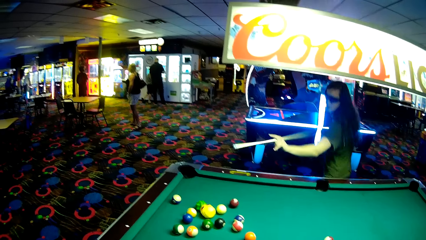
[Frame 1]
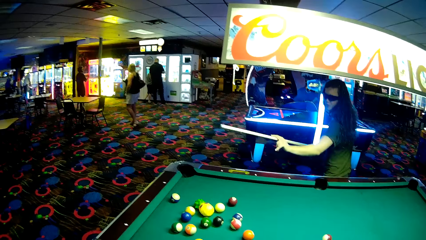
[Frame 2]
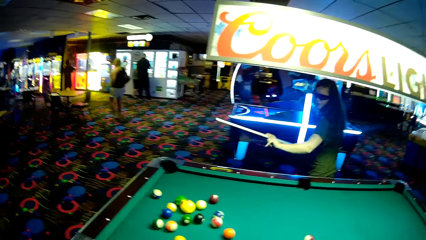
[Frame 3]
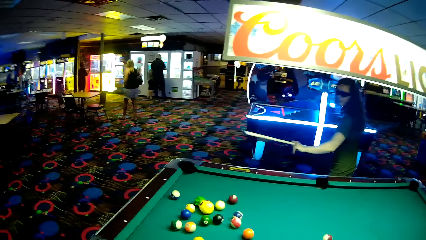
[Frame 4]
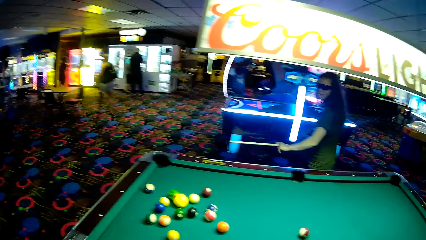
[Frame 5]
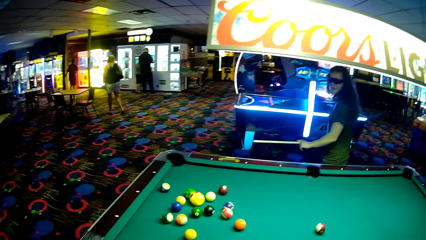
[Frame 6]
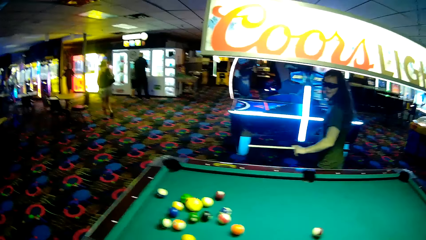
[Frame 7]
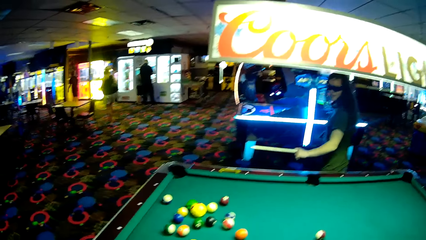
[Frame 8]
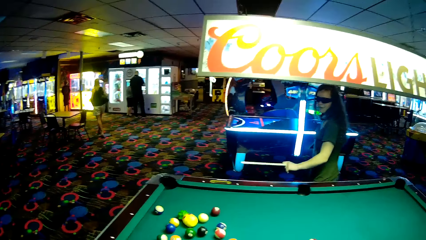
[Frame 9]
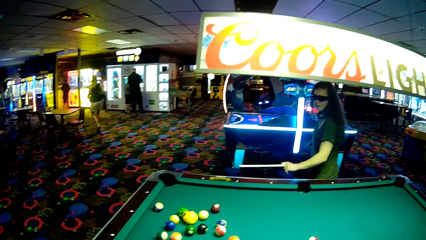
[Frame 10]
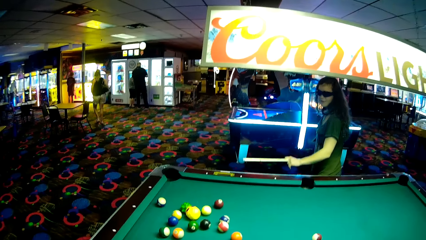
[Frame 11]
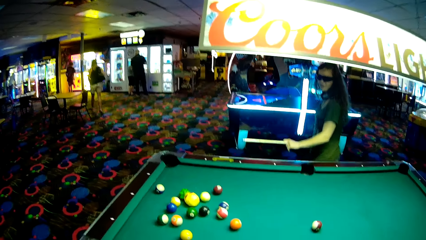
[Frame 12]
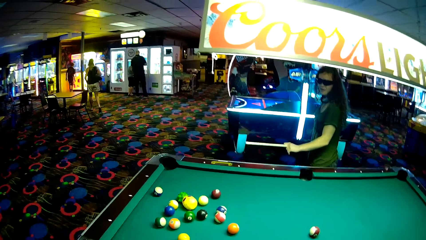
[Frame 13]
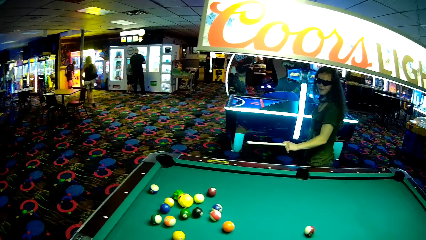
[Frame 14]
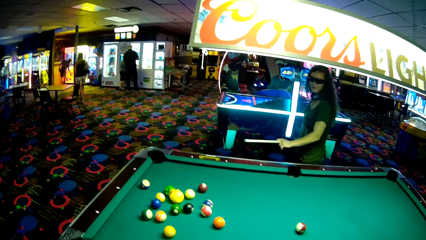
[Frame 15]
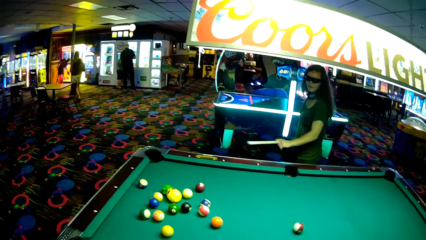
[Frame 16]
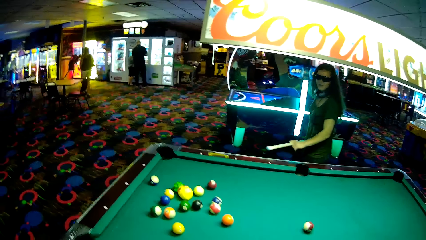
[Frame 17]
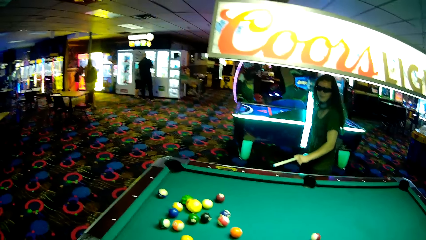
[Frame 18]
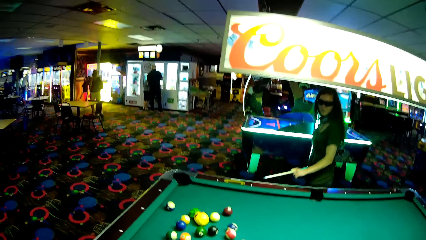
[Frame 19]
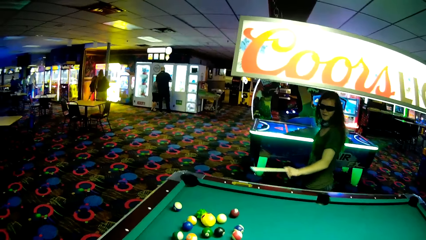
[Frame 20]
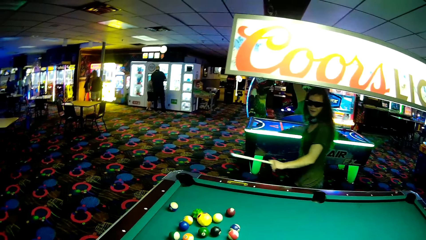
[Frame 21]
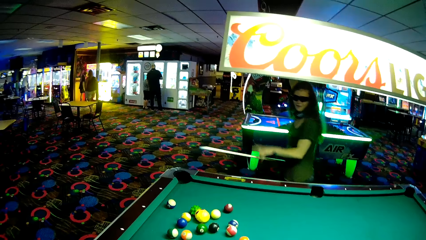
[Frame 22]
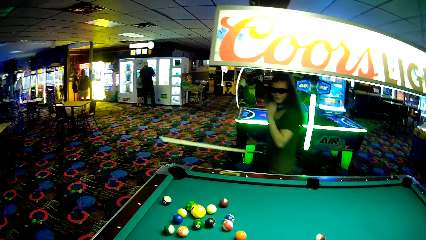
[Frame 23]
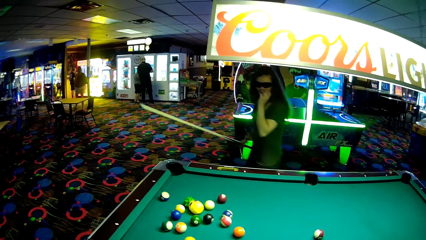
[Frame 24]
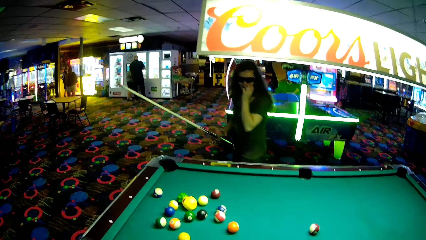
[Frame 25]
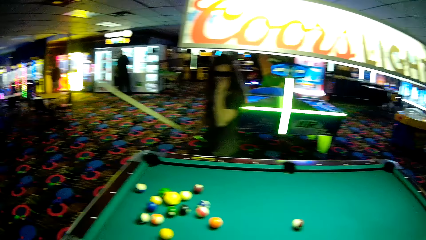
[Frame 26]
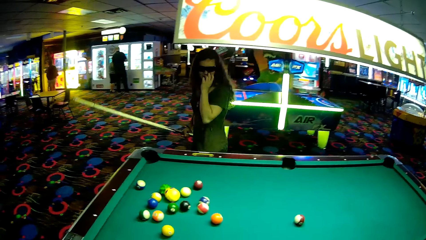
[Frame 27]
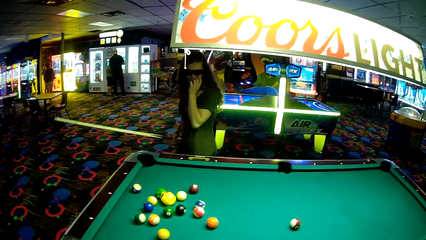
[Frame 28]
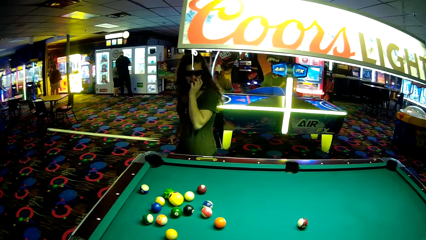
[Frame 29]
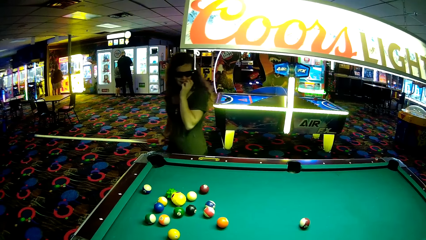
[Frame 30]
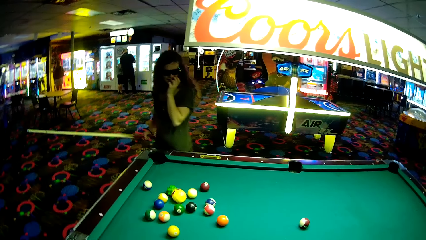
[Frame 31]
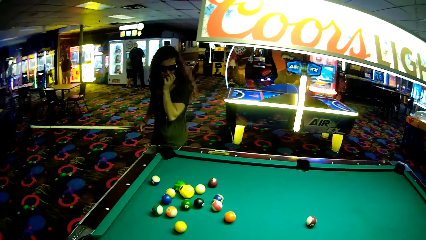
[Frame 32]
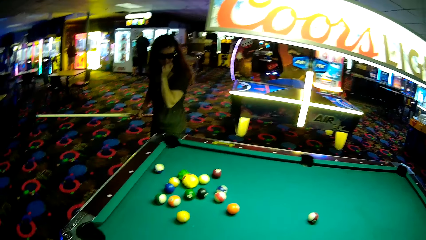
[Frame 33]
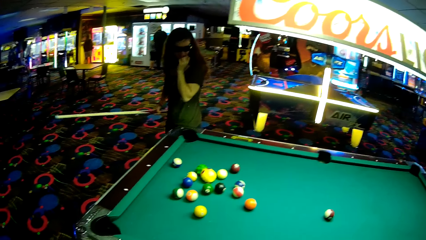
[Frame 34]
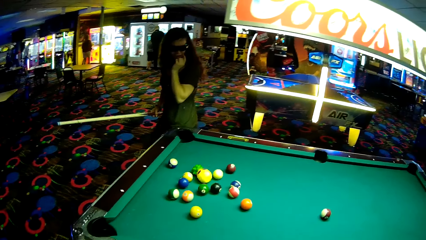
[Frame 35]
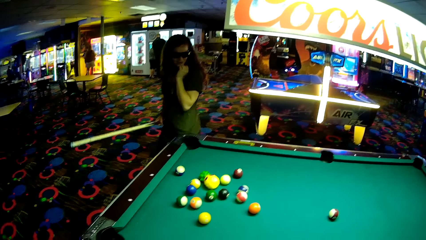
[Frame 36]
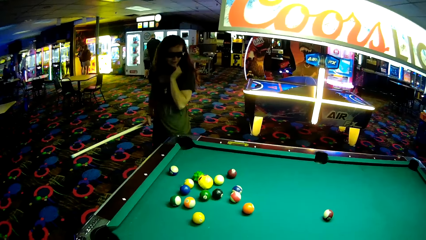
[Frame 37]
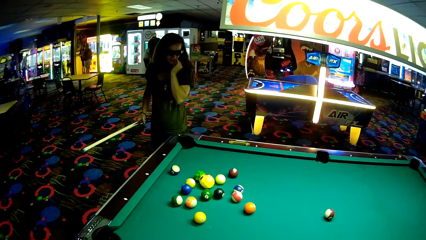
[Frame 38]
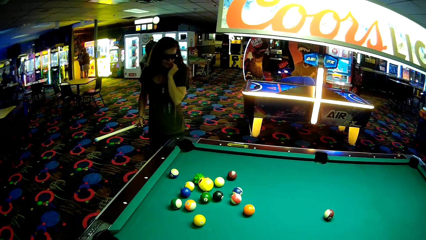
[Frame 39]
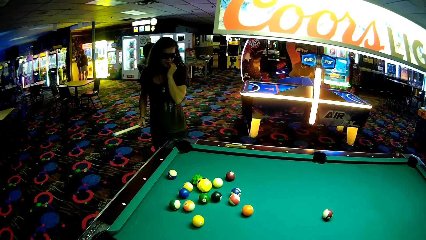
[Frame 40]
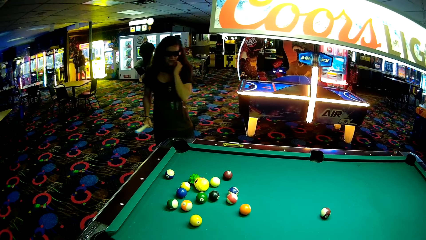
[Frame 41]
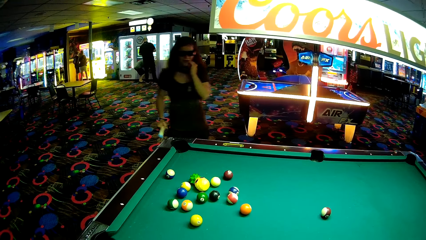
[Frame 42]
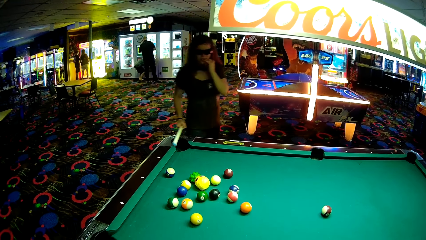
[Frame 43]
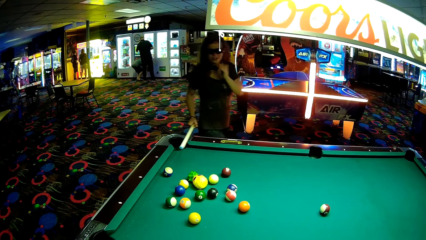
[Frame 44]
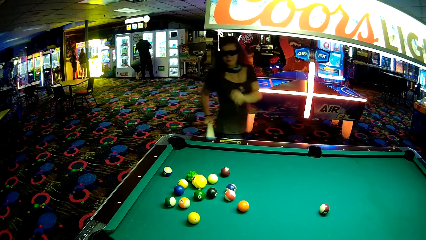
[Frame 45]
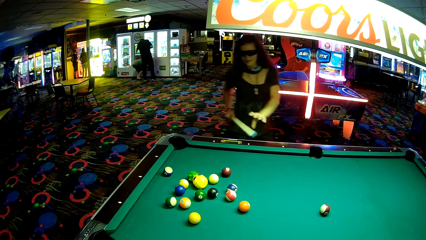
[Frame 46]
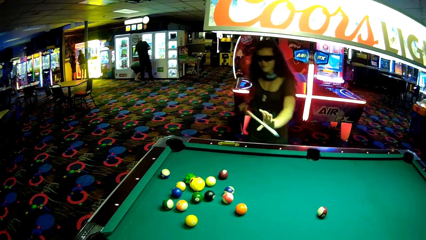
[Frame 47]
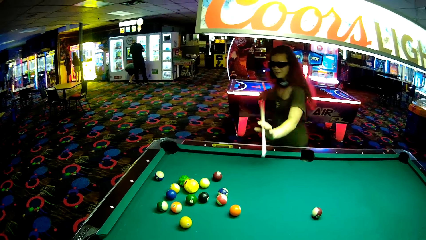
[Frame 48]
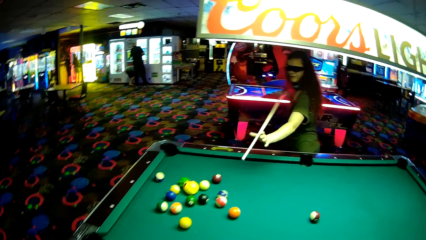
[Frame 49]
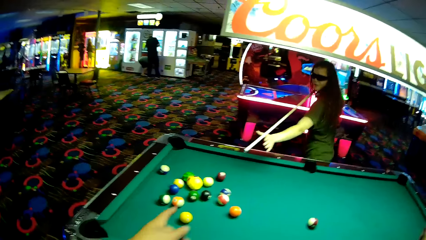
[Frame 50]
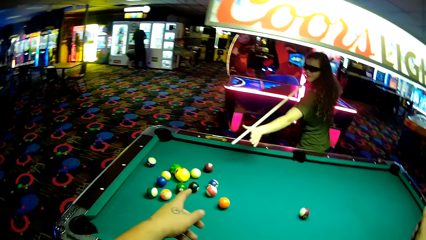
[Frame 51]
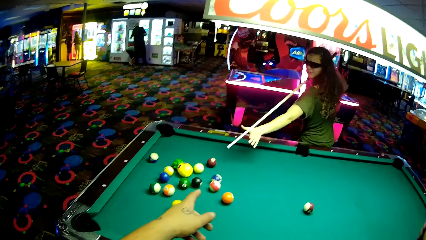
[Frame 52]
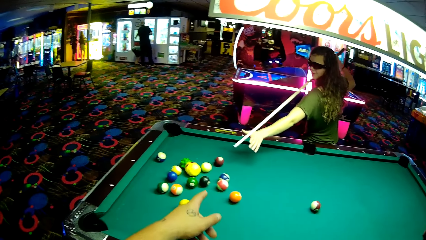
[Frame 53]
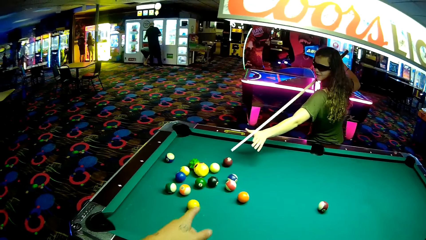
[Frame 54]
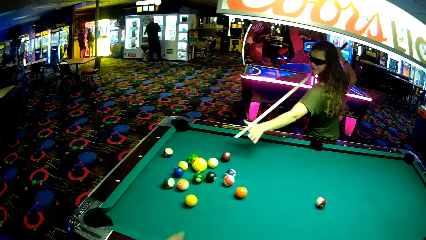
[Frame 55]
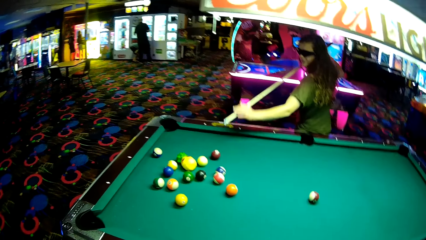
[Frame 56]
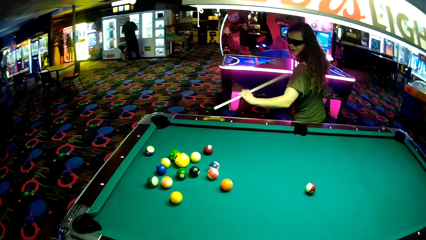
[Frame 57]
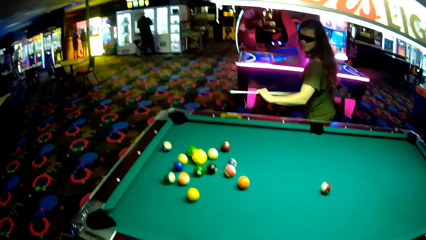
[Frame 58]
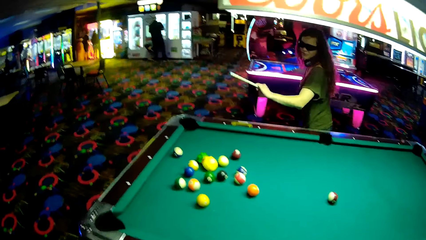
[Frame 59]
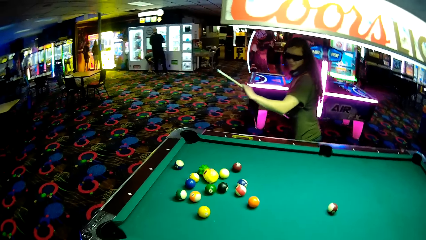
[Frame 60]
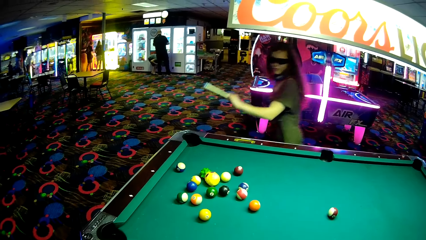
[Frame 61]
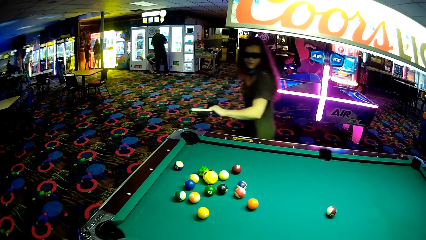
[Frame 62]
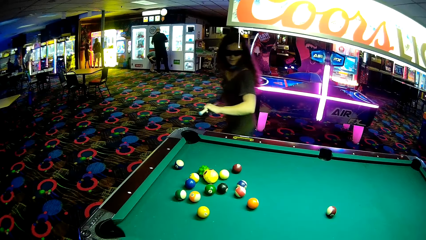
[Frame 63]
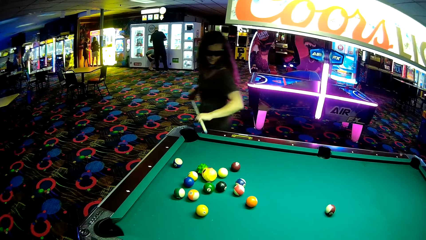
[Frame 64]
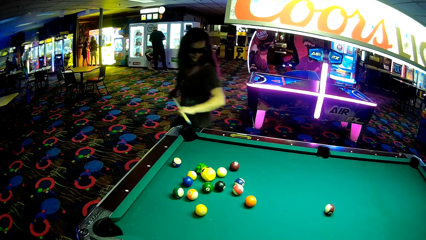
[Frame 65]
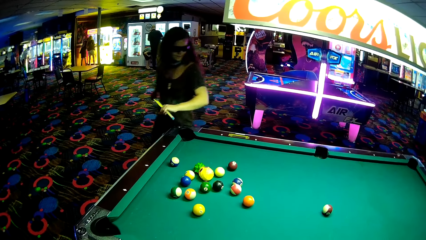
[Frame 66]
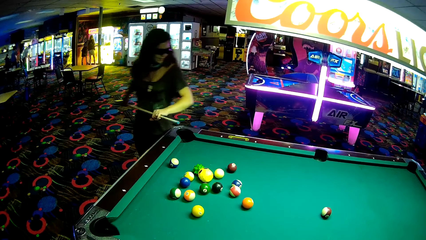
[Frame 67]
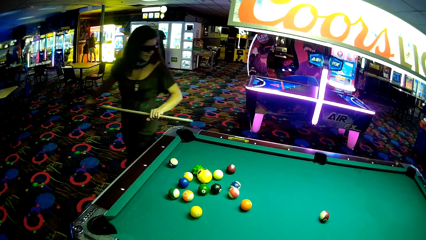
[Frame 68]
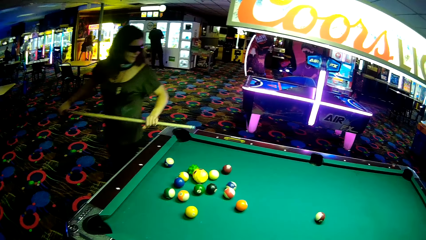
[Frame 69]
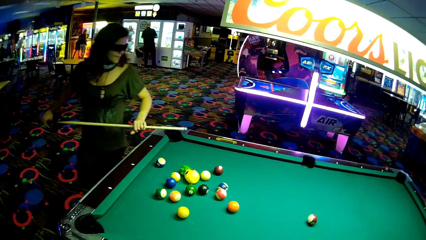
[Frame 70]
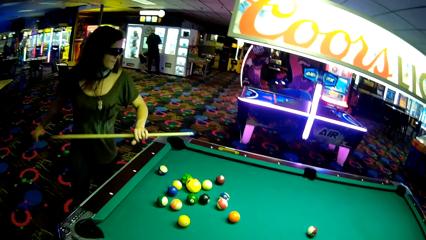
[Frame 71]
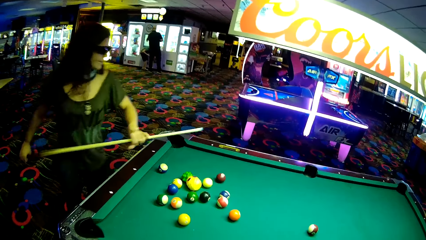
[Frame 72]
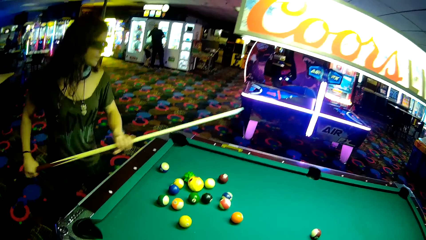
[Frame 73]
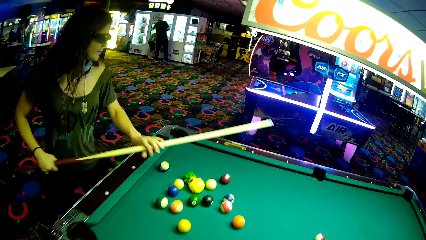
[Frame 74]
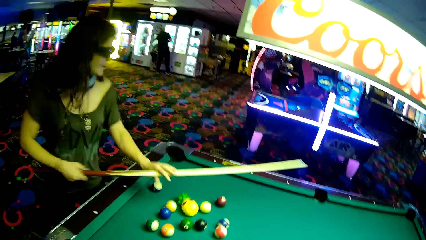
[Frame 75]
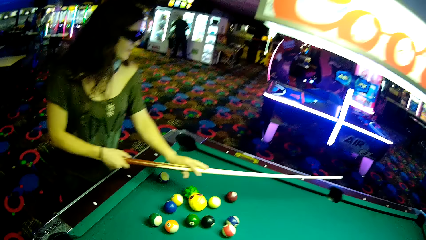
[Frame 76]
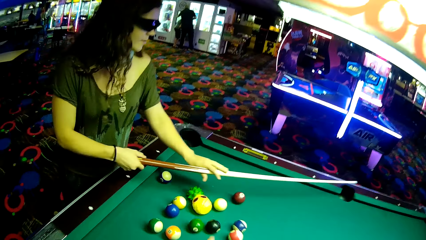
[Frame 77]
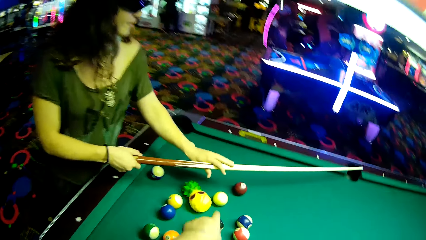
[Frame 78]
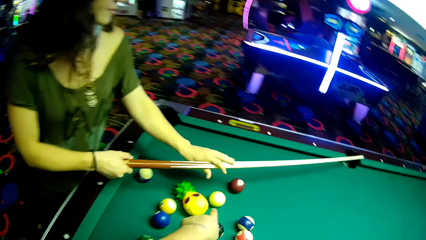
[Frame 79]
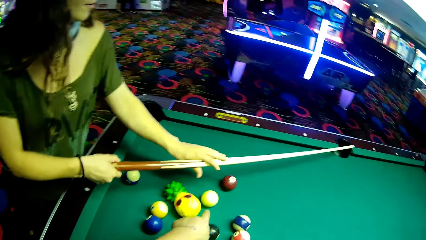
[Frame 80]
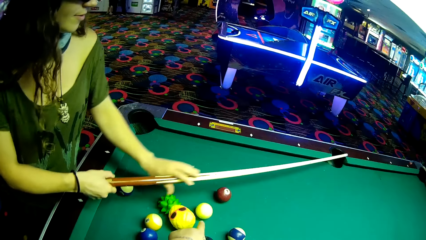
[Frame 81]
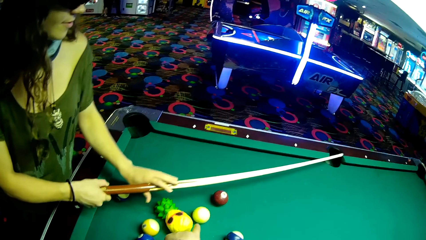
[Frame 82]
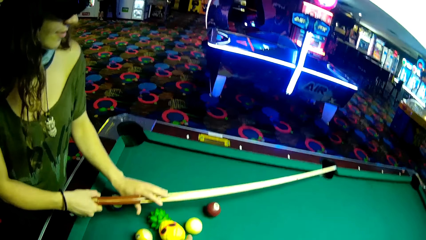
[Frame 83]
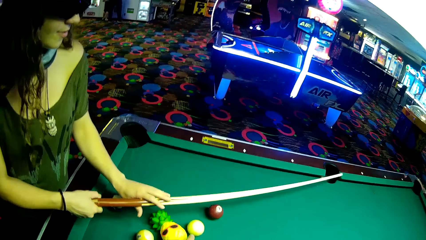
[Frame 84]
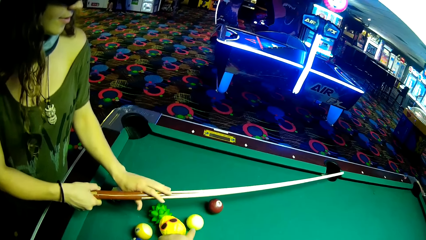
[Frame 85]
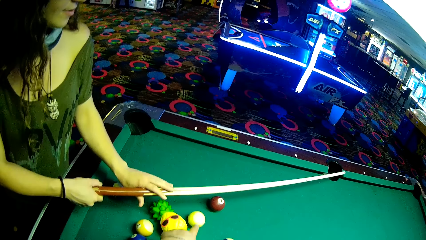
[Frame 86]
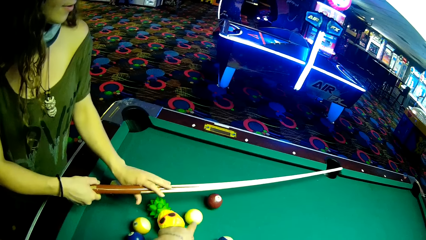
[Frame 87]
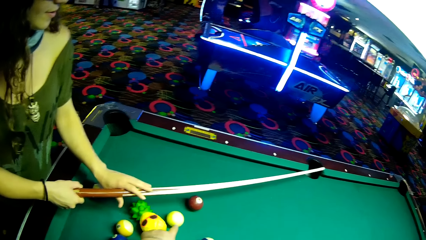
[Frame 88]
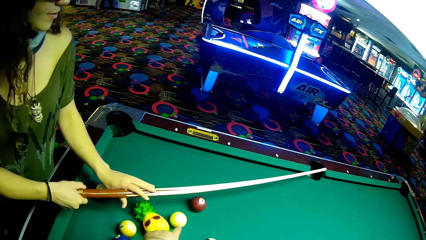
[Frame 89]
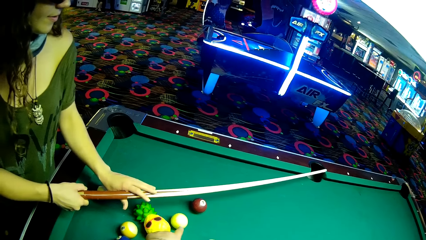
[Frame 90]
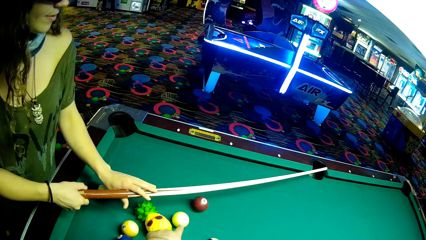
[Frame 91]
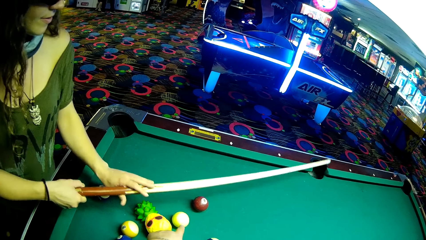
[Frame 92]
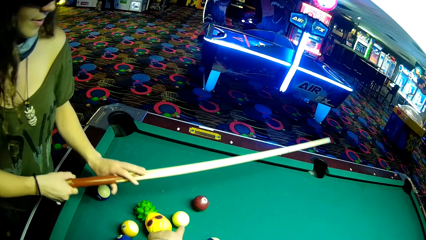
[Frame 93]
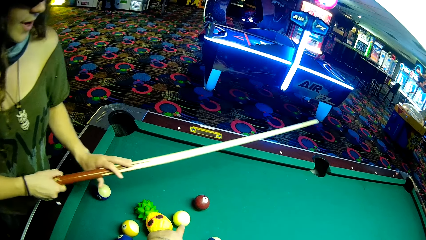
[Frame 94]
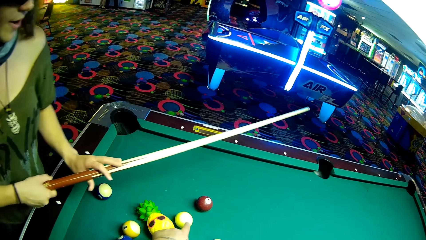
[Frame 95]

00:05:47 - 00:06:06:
A lady points a stick on a pool table. Another lady walks around a casino. The camera wearer interacts with the first lady. The first lady walks around the casino. The first lady rubs her chin with her hand. The first lady walks around the casino. The first lady points at pool balls with the pool stick. The camera wearer points at a table with his hand. The first lady walks around the casino. The camera wearer holds the pool stick on top of the pool table. He points at the table with his hand. The first lady puts the pool stick on the pool table.
